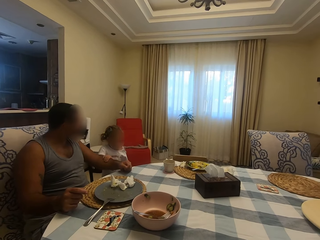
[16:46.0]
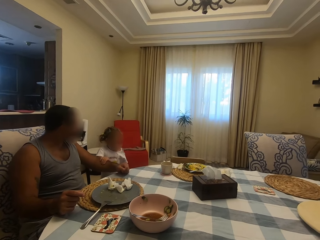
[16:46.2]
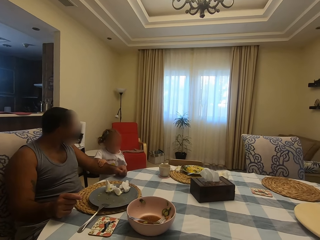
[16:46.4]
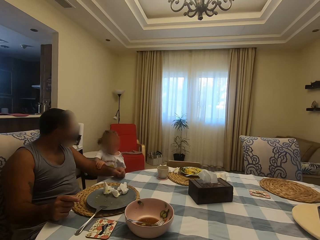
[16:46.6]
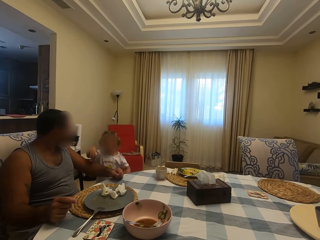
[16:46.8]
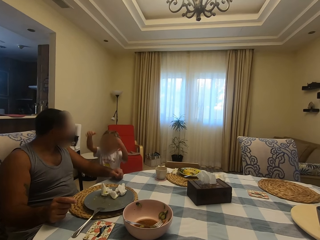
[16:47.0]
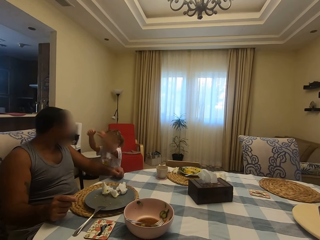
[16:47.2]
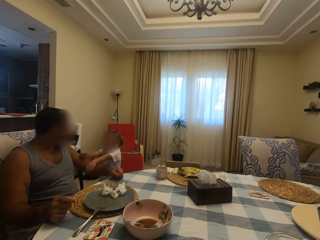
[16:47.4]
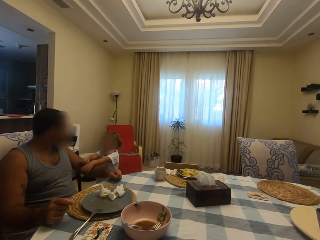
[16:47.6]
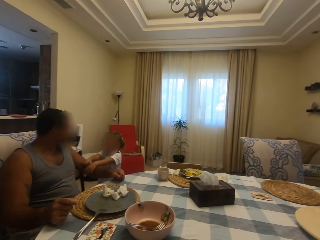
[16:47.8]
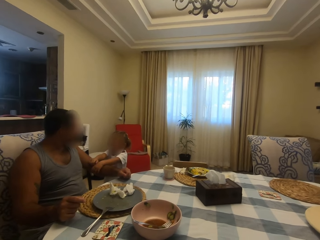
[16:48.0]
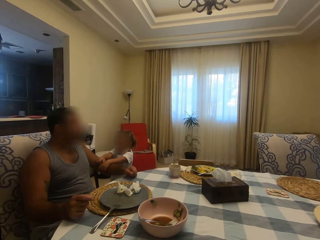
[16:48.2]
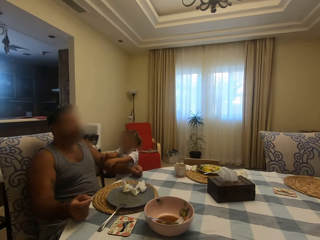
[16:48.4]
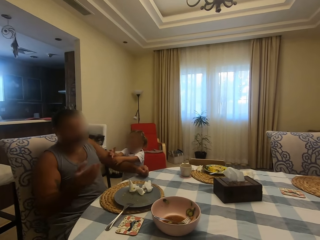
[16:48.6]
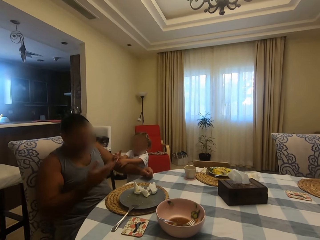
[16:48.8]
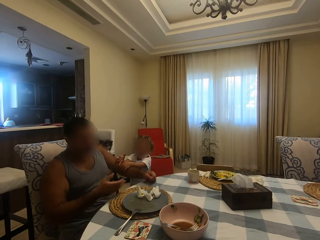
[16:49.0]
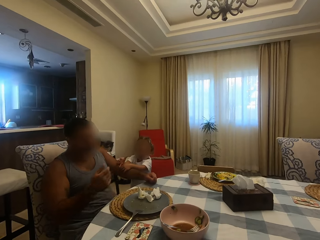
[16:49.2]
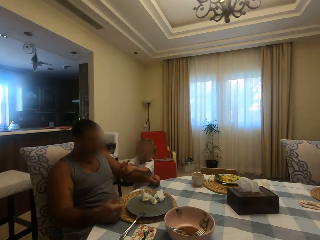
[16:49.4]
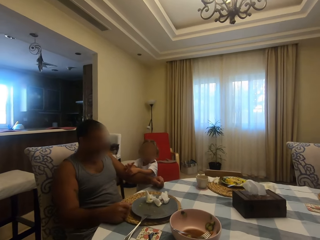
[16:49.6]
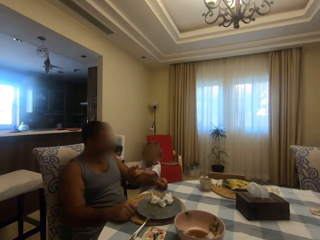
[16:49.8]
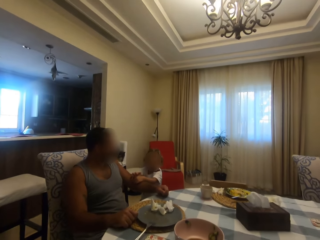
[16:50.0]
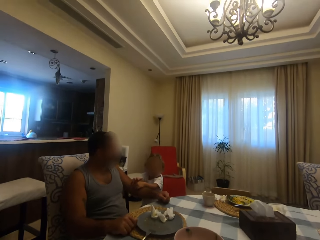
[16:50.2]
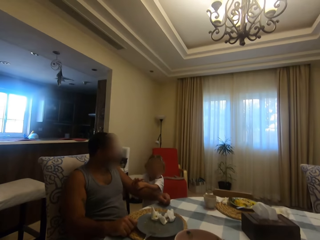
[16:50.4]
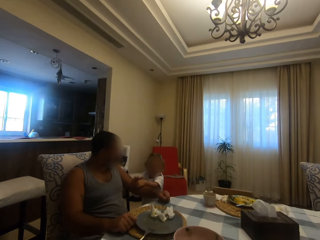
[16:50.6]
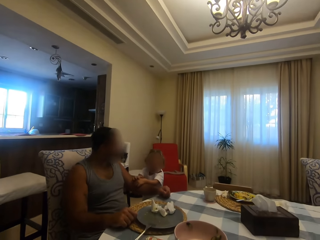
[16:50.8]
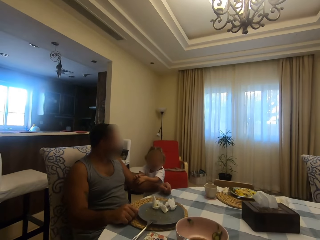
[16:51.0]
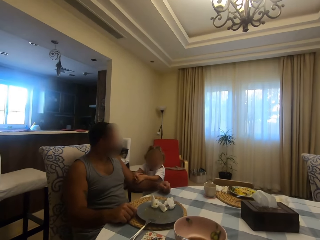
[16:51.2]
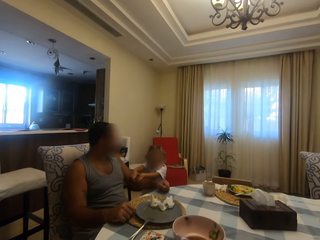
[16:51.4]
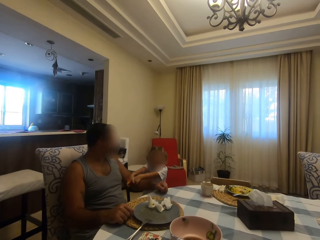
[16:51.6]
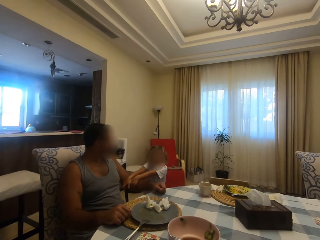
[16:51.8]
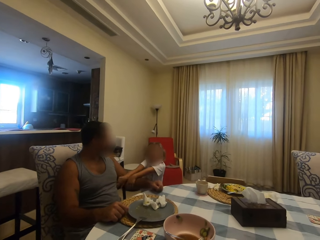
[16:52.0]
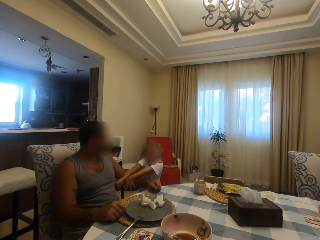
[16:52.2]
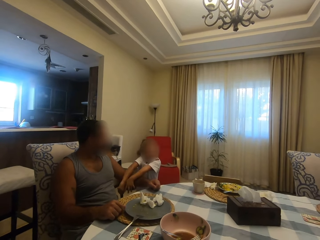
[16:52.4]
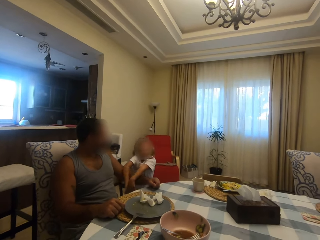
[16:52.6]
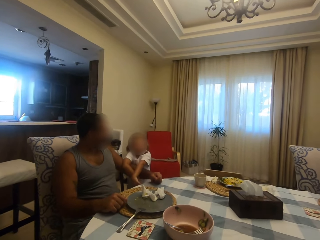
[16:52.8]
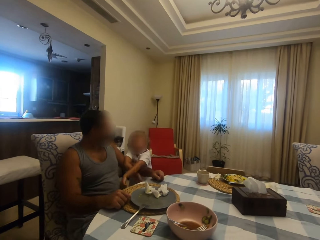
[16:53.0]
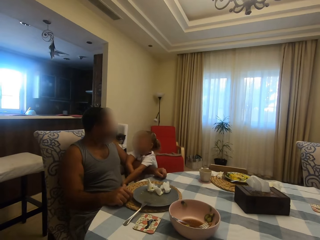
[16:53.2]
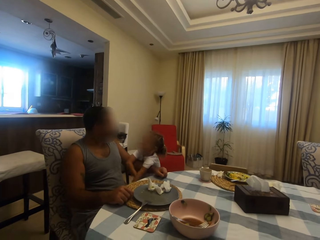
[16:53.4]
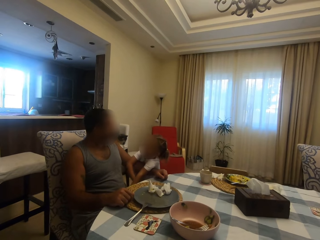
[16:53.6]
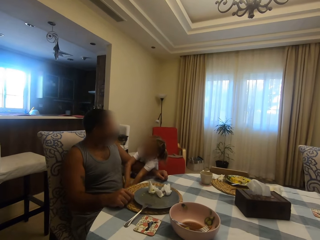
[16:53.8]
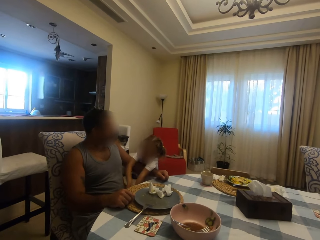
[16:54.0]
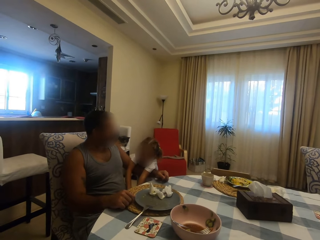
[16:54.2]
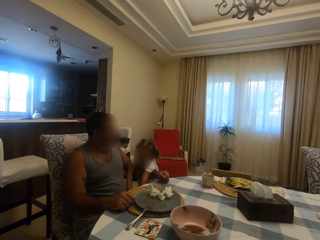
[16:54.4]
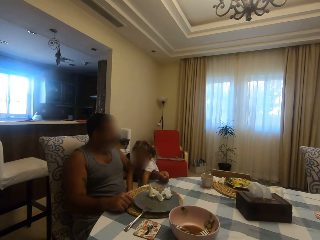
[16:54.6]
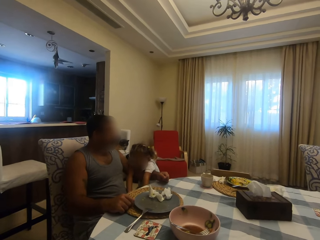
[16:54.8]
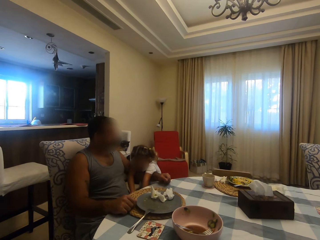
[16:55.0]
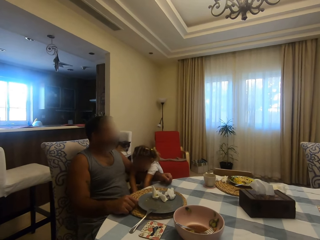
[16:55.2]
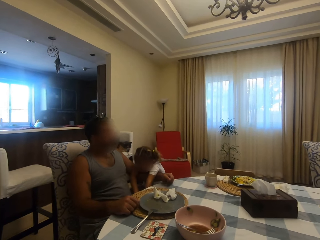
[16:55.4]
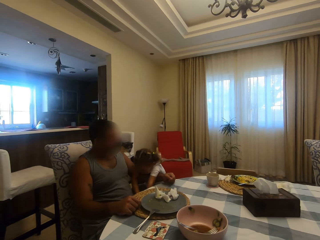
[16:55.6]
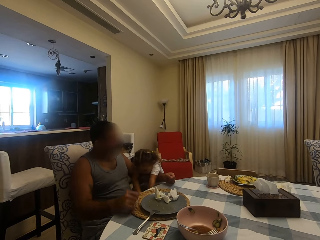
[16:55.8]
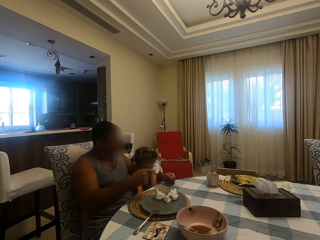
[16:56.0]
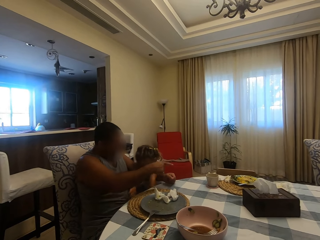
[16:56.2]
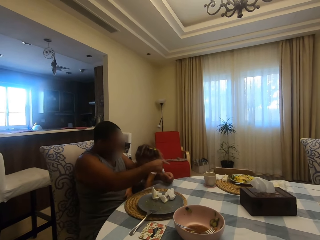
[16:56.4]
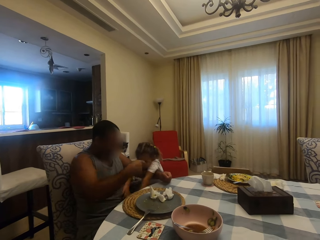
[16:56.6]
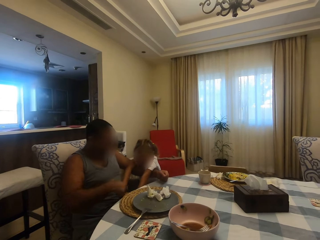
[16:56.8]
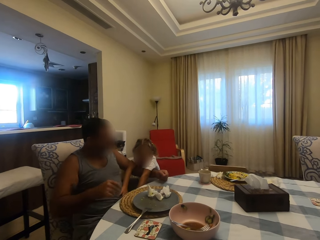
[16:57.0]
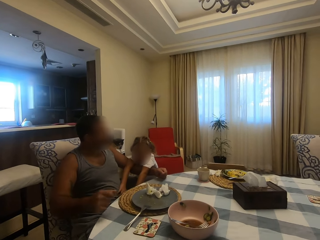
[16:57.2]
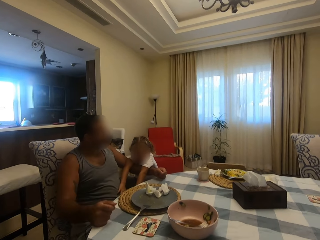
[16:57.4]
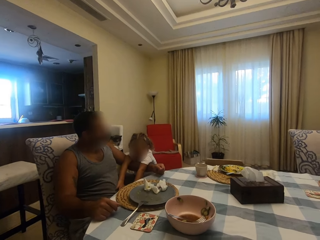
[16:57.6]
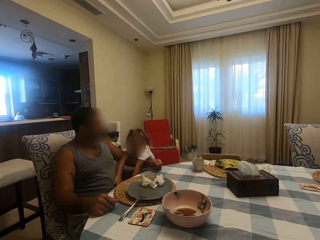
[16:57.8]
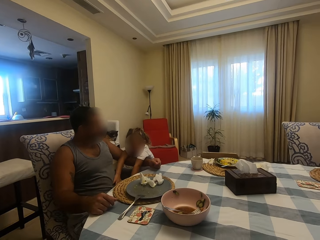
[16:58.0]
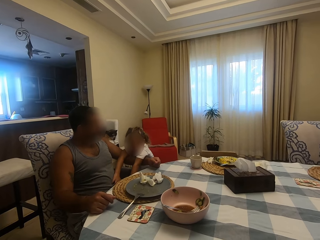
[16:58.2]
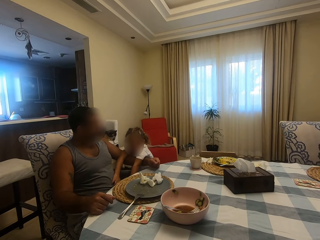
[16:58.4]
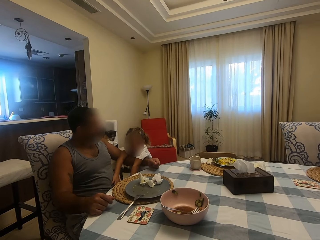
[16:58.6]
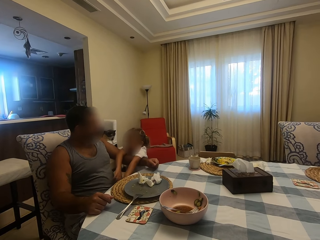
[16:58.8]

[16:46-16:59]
A person speaks to another person. The other person speaks to the first person. The first person speaks to the other person. The other person speaks to the first person.

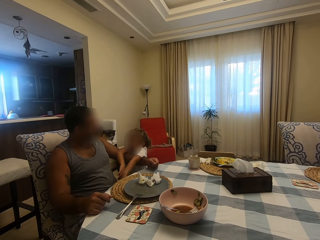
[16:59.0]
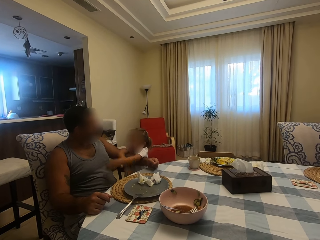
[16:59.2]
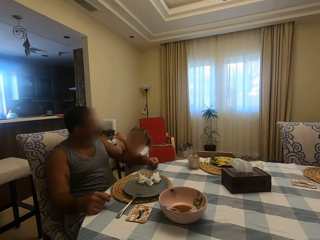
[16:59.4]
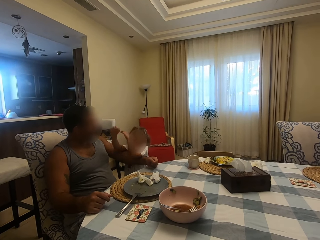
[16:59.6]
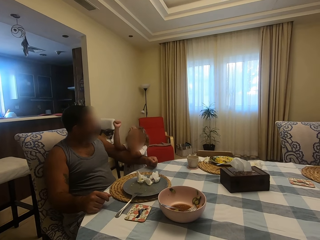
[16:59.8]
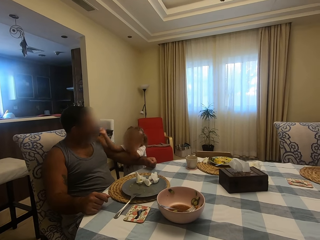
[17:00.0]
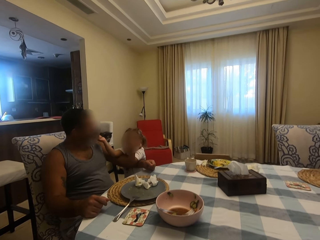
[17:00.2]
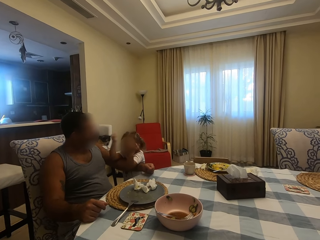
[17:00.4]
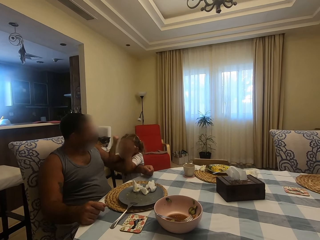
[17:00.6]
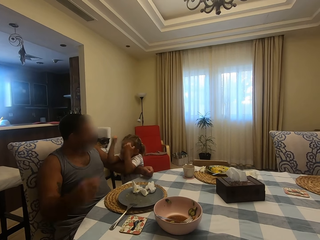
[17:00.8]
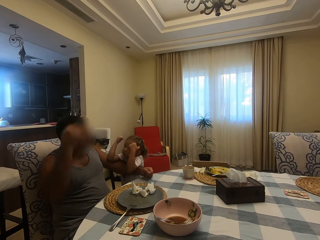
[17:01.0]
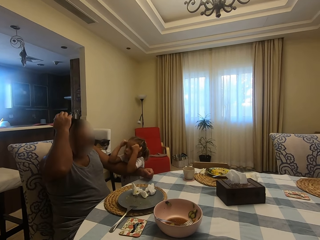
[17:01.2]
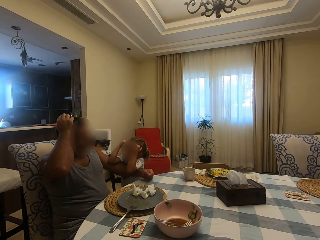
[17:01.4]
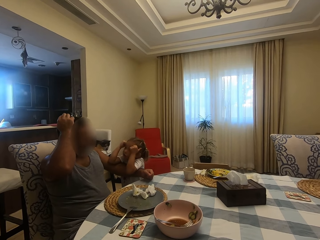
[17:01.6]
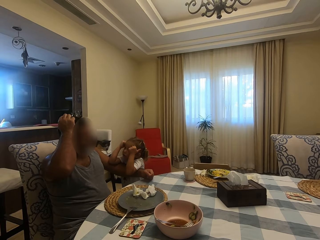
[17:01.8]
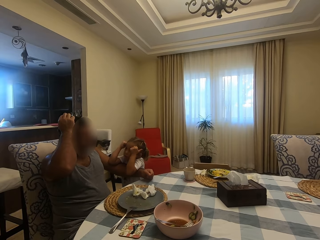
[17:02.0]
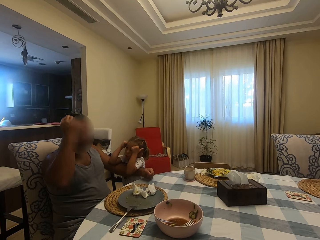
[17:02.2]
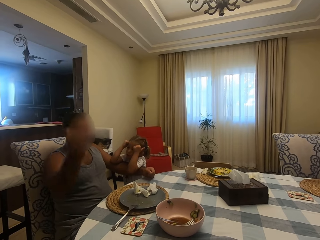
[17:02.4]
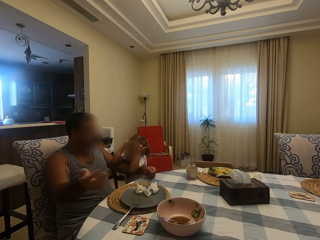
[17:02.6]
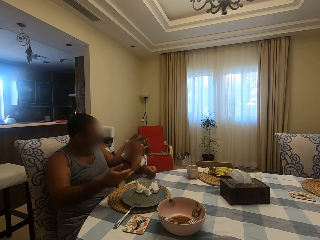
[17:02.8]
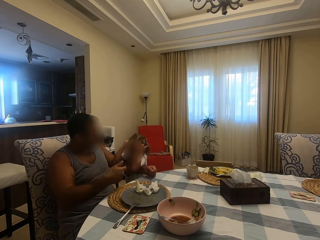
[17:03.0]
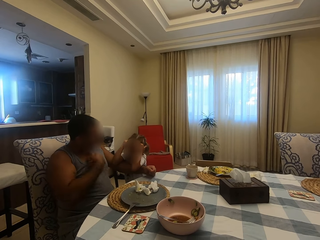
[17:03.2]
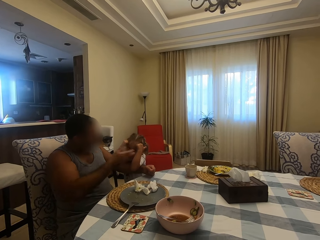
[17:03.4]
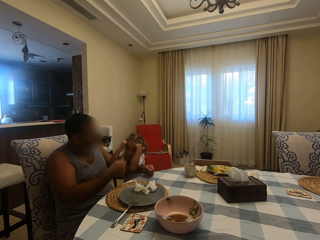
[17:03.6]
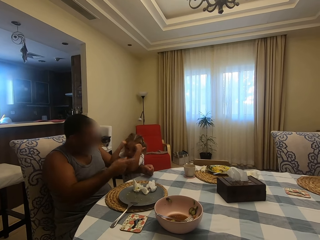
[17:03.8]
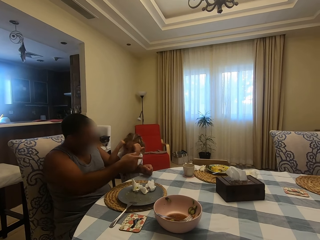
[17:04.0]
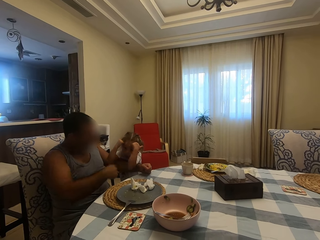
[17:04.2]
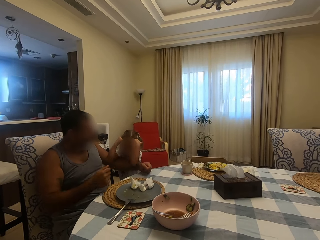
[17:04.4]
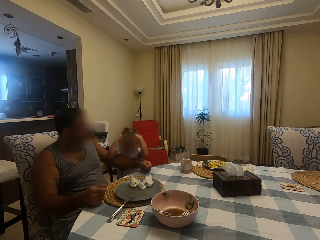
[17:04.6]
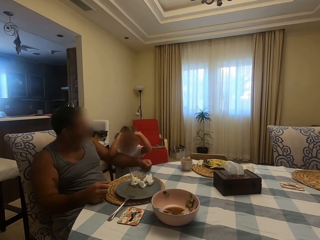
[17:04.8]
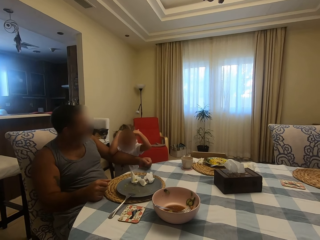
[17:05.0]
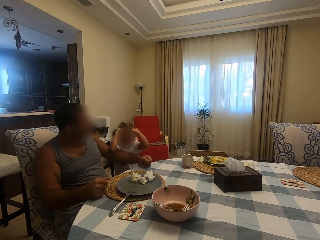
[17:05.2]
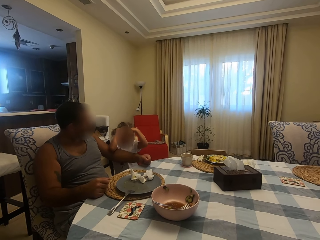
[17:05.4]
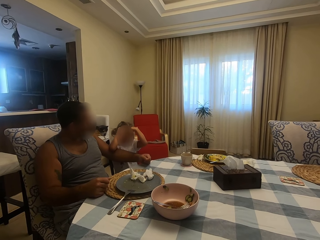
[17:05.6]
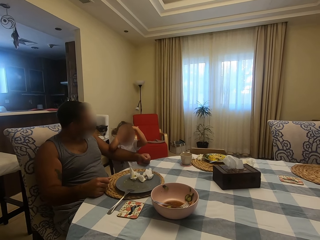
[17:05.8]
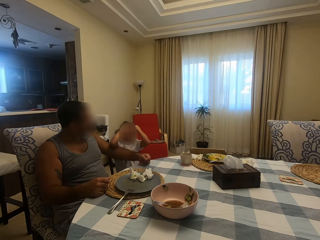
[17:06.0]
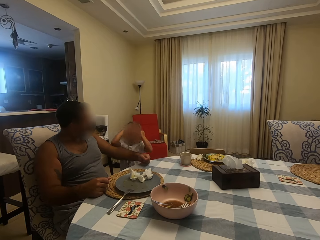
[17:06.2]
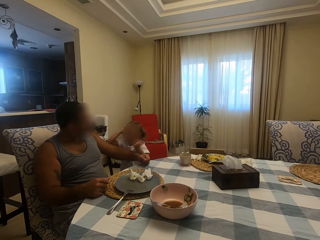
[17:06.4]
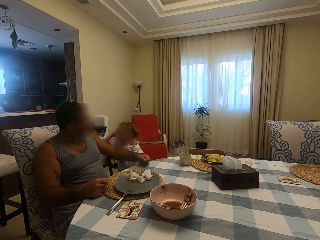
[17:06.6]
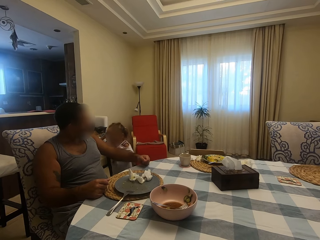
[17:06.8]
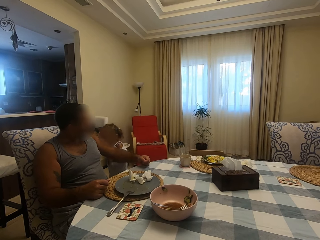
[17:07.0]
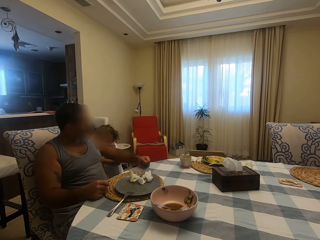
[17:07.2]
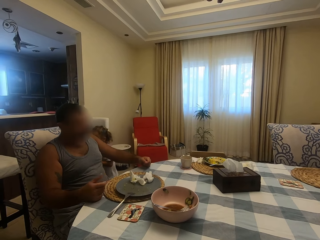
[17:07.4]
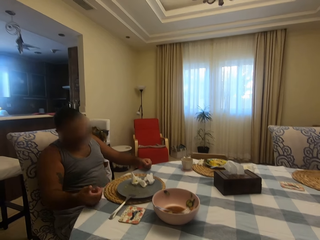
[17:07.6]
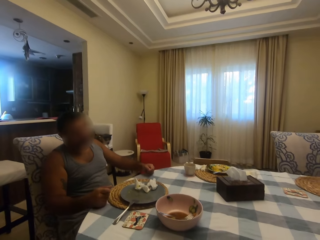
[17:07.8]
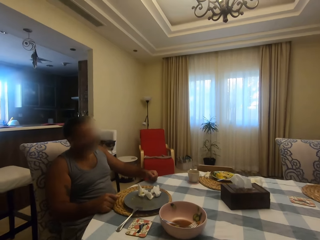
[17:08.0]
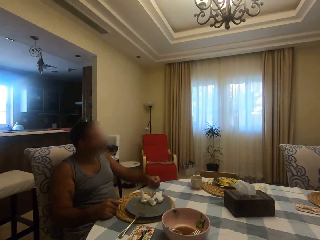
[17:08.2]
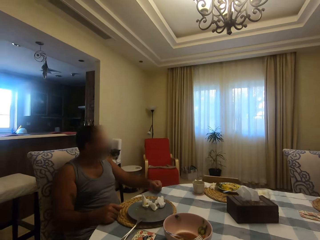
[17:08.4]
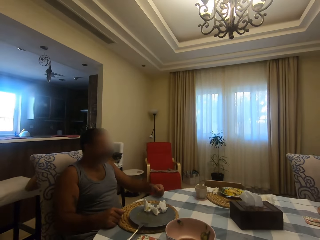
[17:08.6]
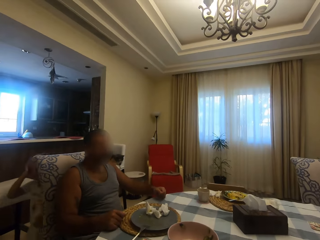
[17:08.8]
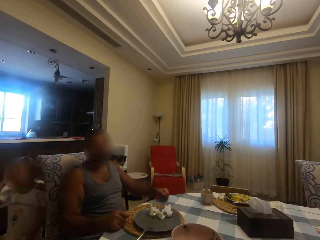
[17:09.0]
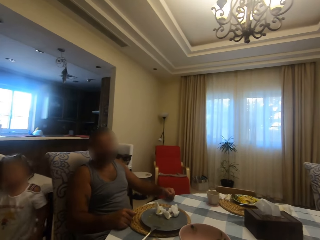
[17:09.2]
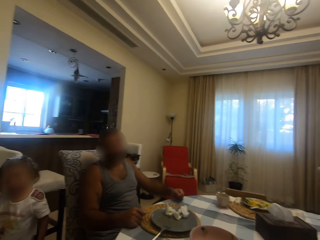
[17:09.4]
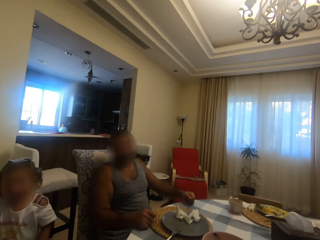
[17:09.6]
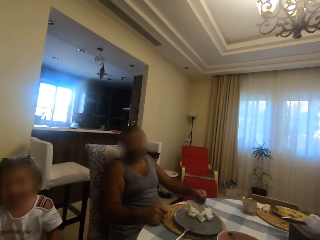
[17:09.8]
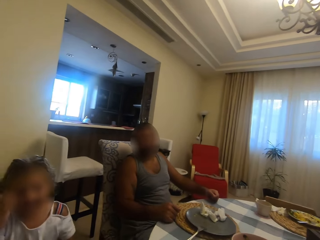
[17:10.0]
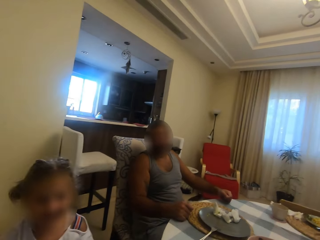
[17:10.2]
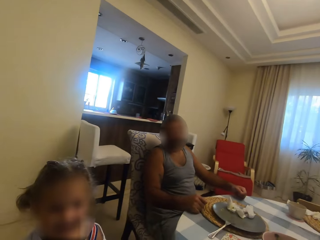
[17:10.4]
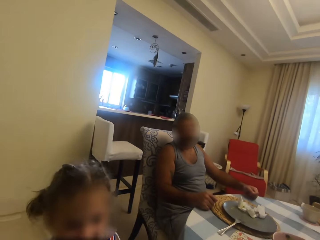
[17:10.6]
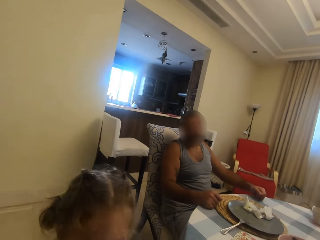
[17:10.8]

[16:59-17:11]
A person speaks to another person. The other person scratches the head. The other person speaks to the first person. The first person speaks to the other person. The first person walks.
